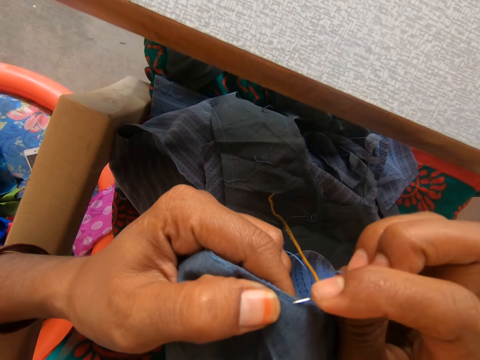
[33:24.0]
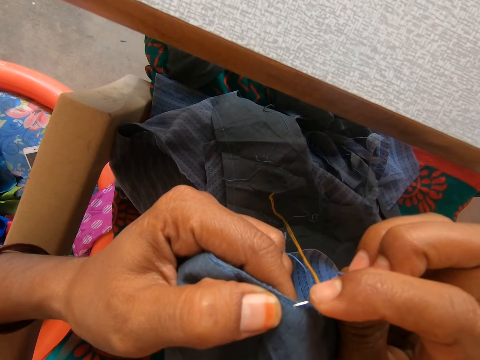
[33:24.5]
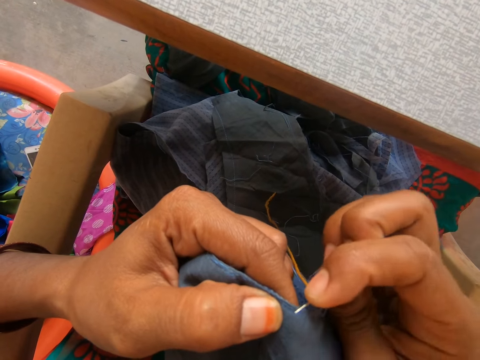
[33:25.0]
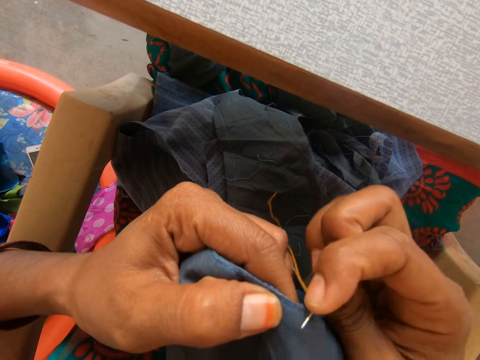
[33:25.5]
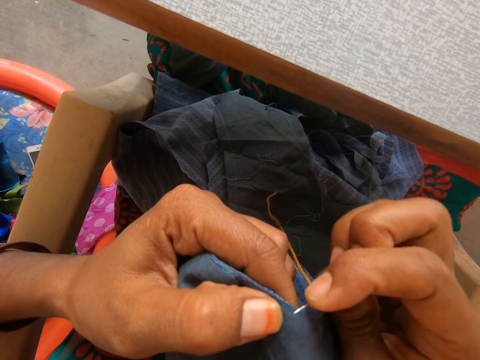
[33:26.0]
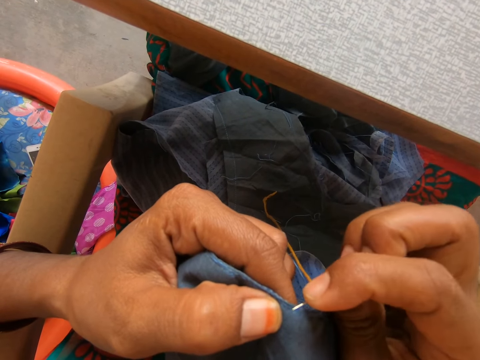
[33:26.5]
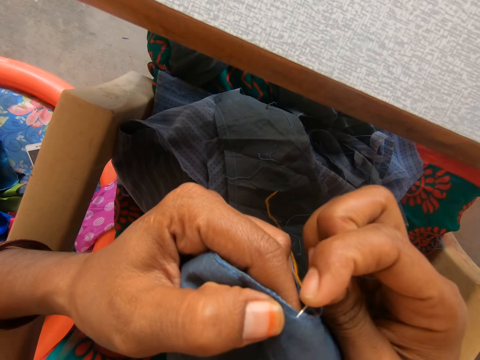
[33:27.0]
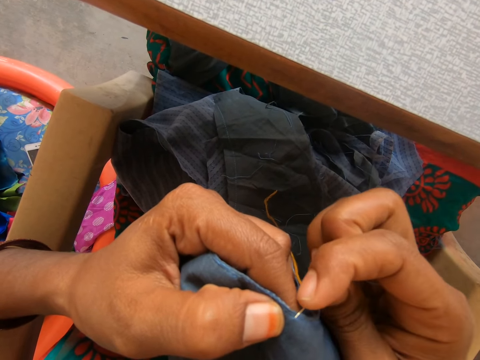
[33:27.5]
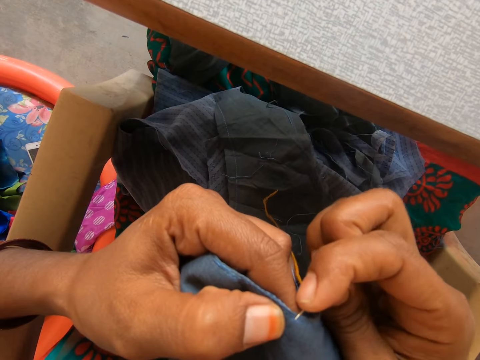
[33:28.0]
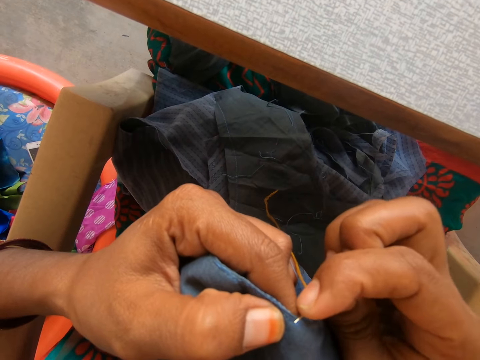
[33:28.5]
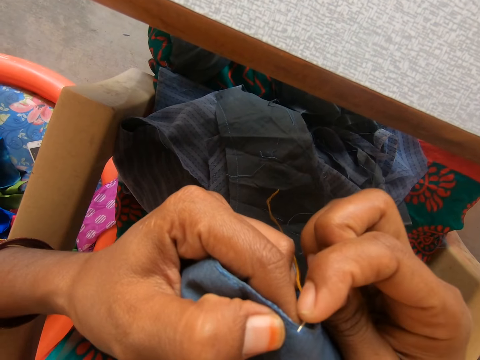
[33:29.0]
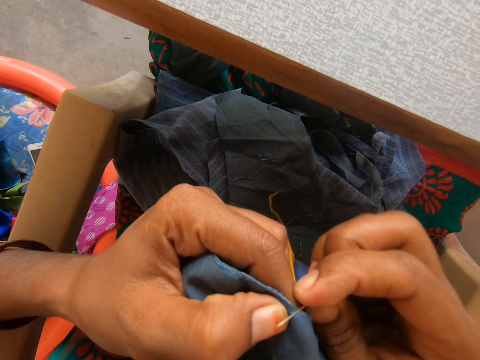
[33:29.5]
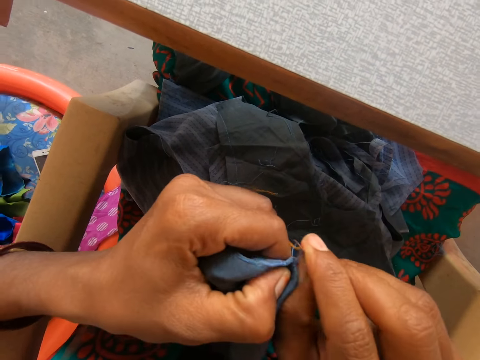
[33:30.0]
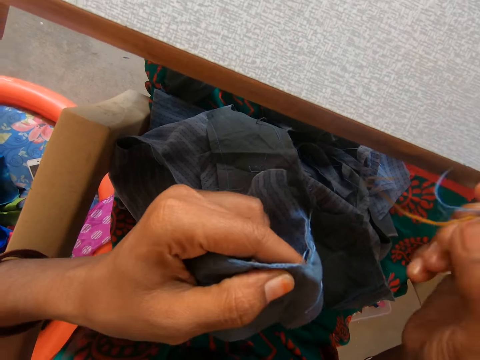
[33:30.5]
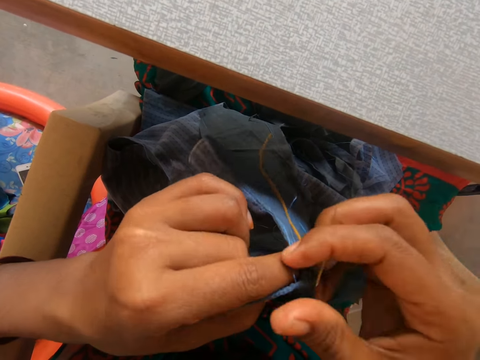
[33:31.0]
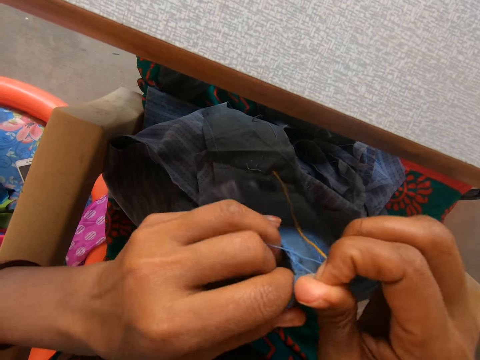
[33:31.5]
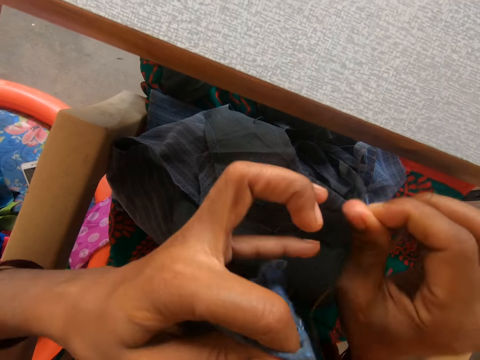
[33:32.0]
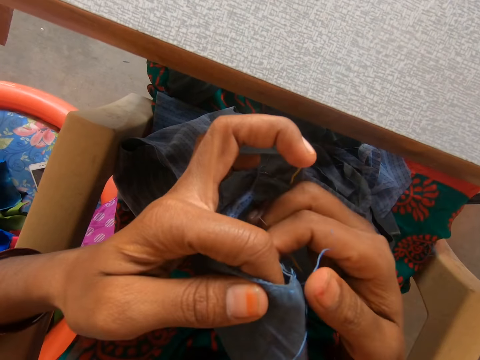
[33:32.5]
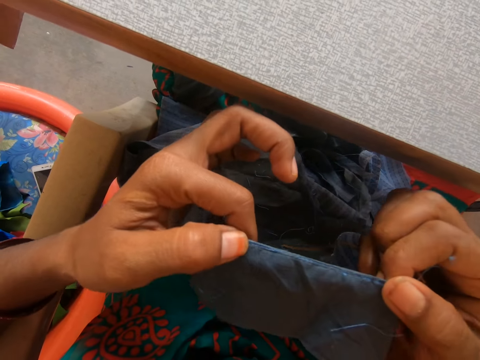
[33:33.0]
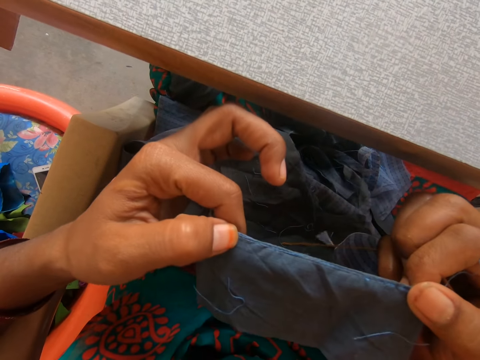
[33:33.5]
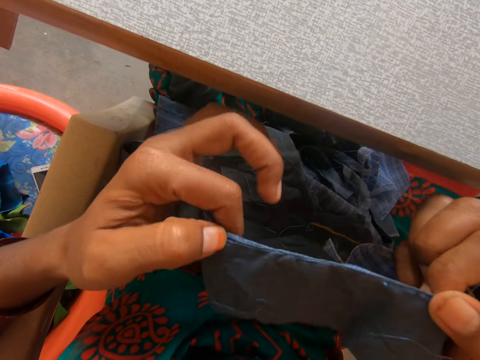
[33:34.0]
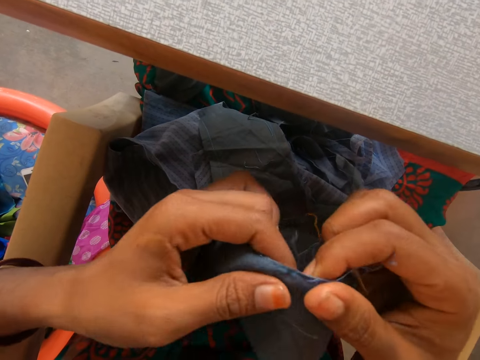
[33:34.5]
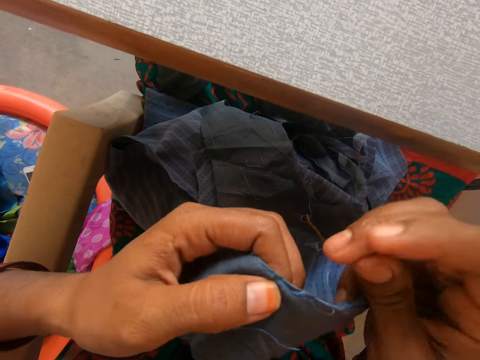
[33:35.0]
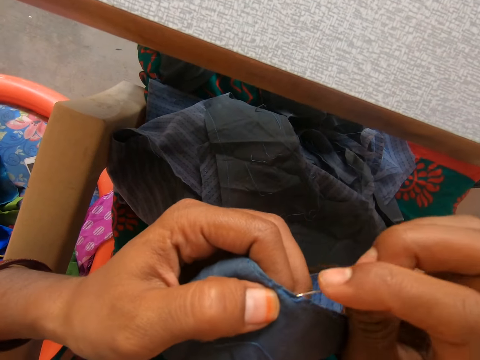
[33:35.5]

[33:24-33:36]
The camera wearer reaps a thread using a needle. They stretch a garment.

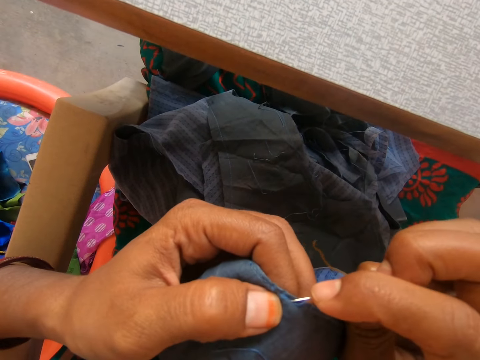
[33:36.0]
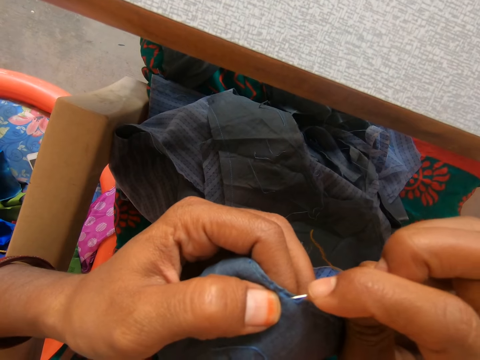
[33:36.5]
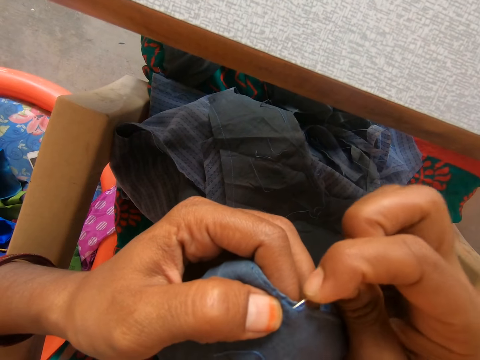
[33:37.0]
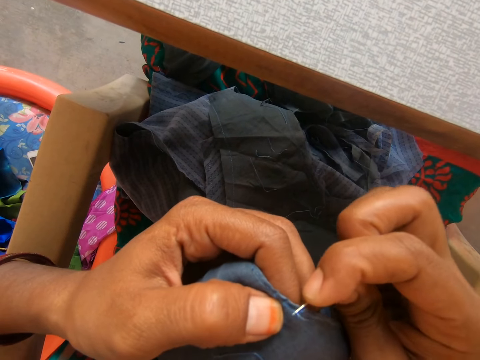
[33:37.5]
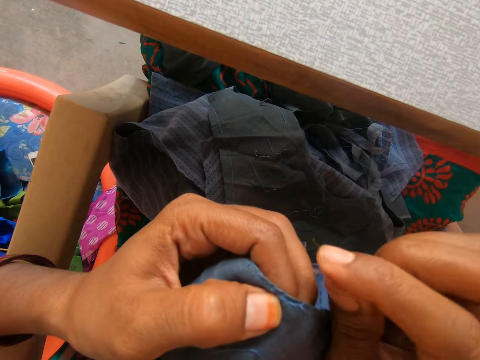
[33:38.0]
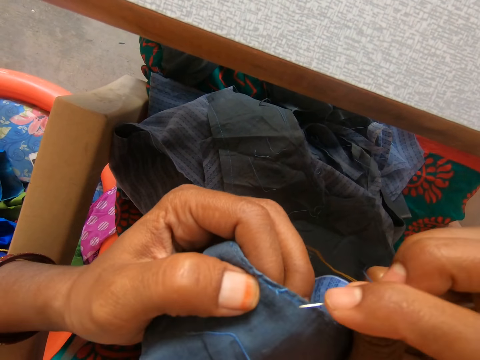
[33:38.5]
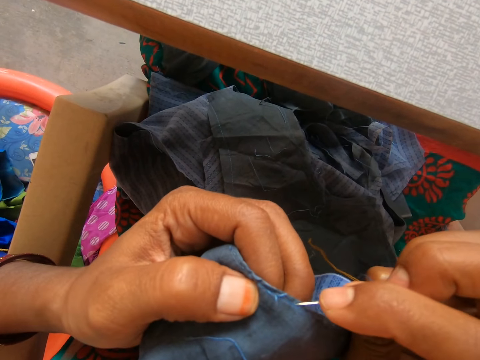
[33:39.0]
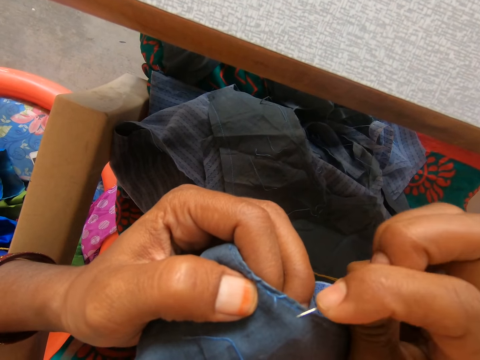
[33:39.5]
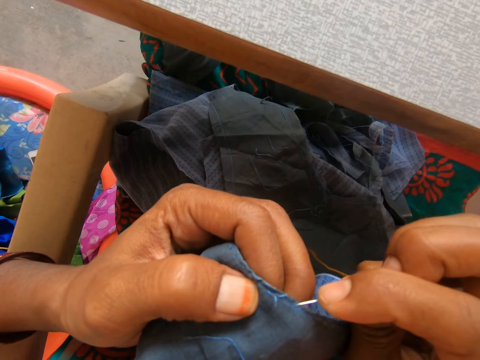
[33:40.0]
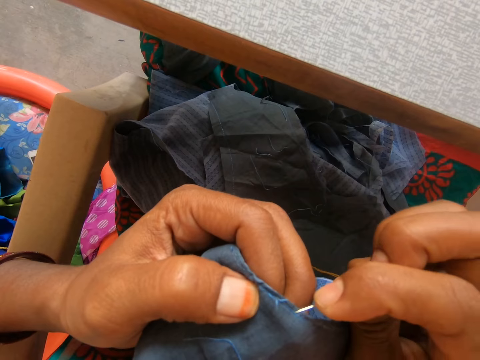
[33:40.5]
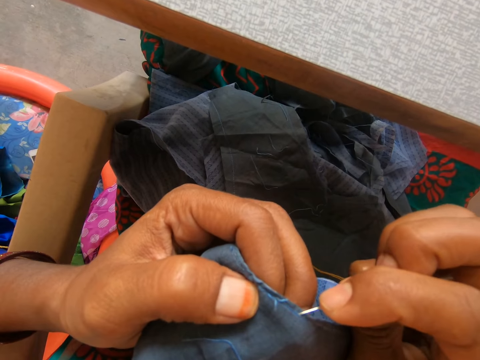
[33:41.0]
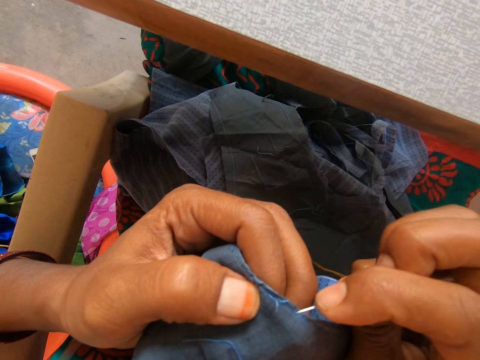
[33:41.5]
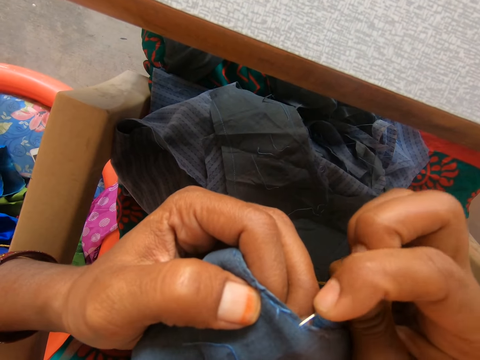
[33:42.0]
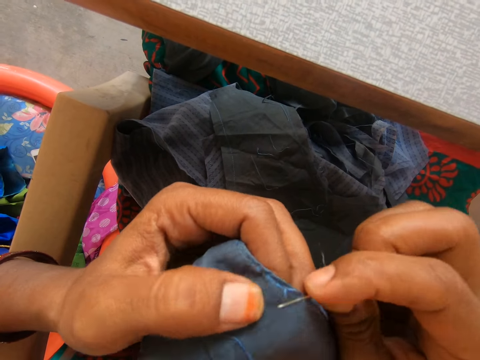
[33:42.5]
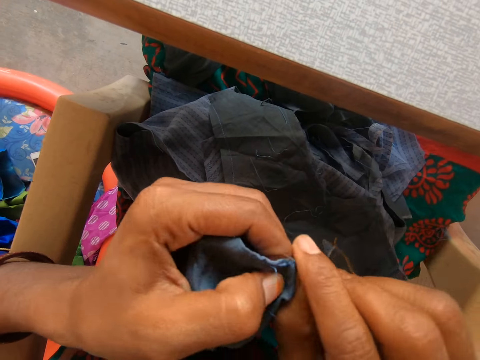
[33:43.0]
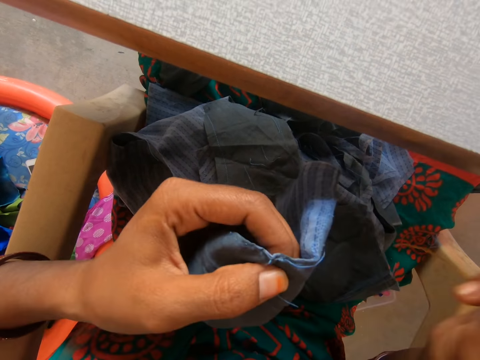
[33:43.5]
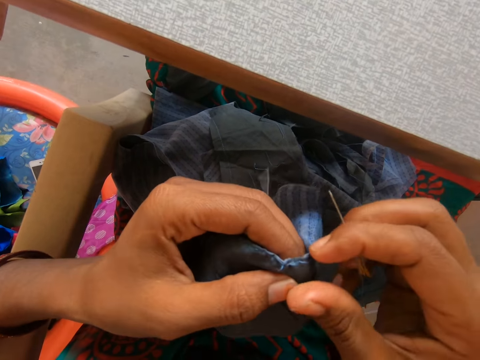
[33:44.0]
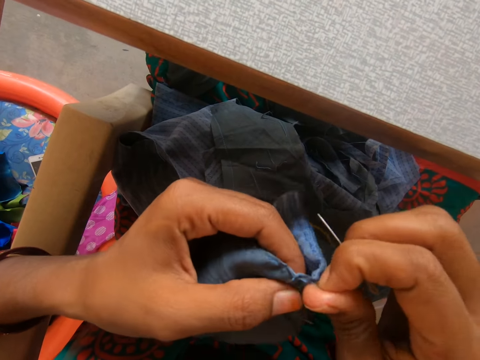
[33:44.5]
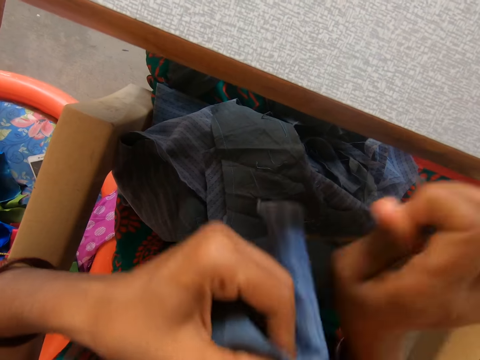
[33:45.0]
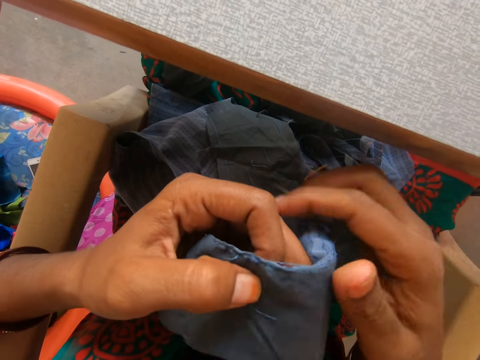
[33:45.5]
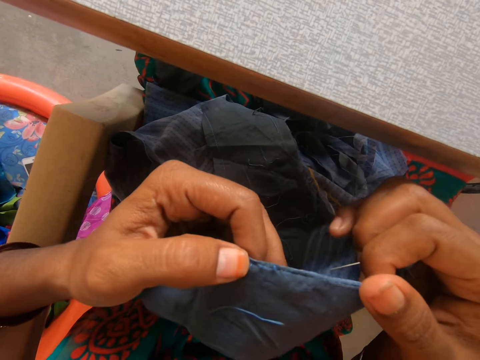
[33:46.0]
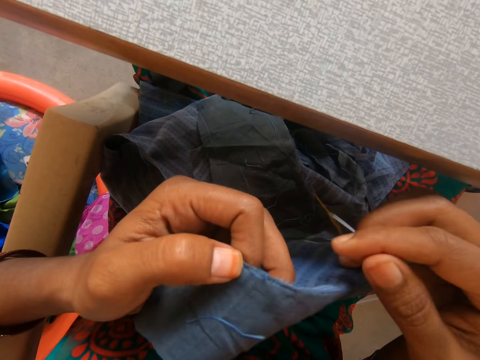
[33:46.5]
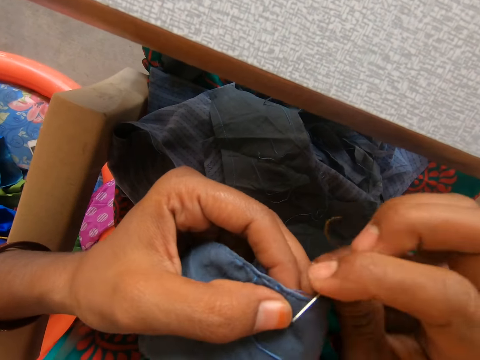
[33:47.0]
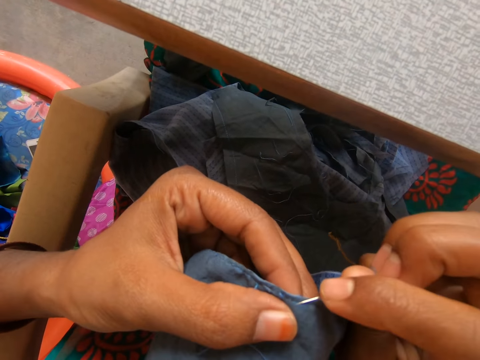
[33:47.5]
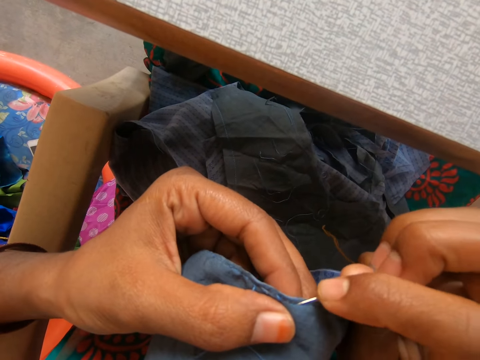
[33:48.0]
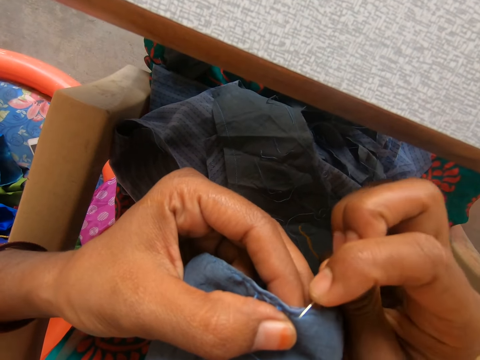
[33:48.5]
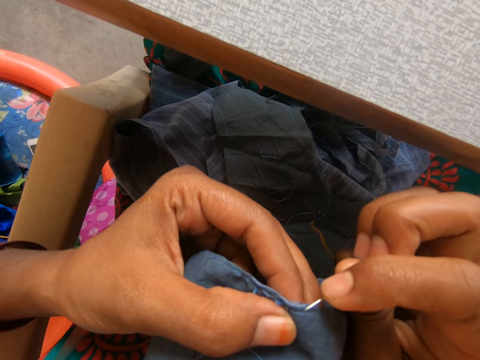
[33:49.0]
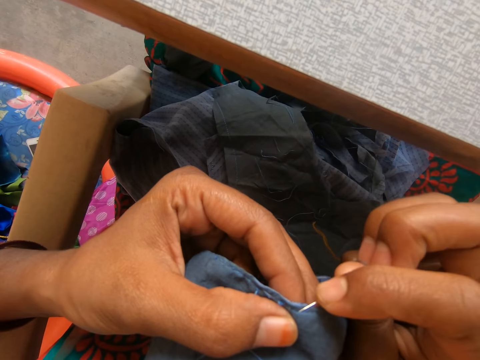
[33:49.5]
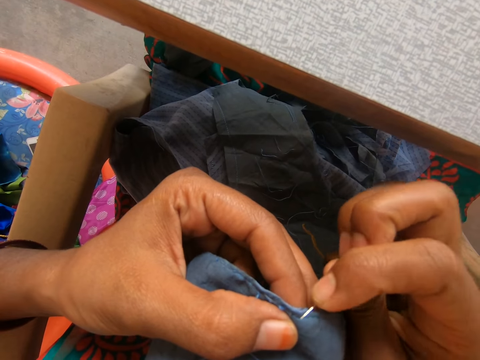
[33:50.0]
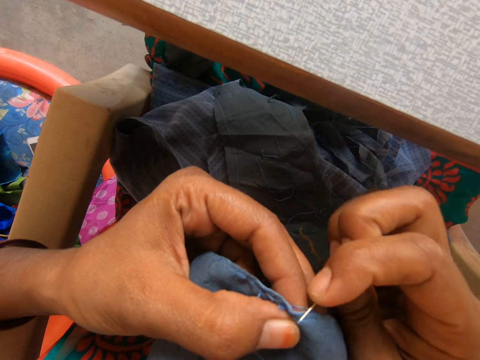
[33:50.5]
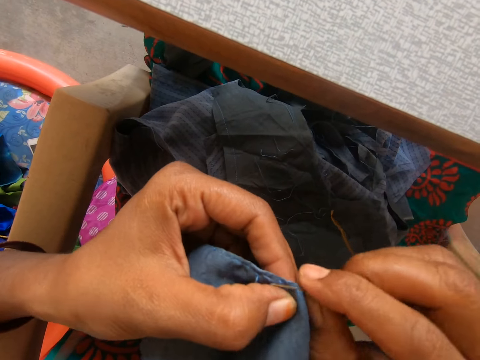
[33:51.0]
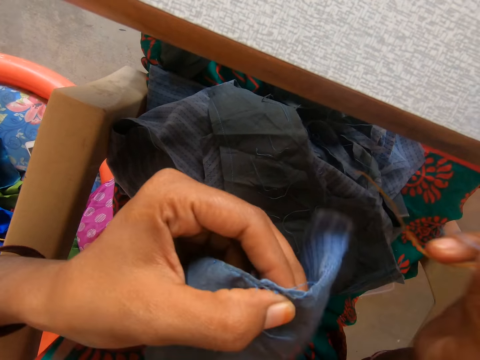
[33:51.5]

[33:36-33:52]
The camera wearer reaps a thread using a needle repeatedly.
